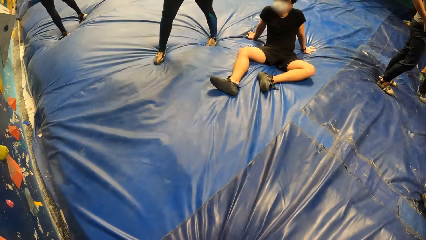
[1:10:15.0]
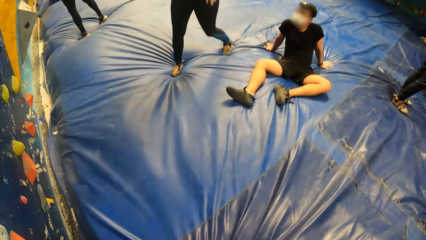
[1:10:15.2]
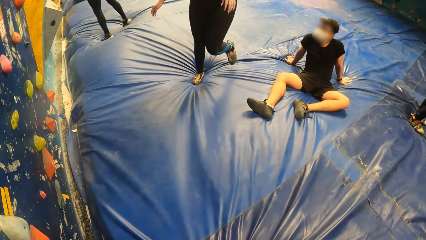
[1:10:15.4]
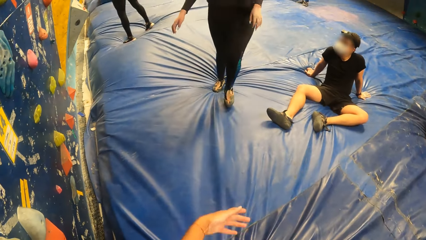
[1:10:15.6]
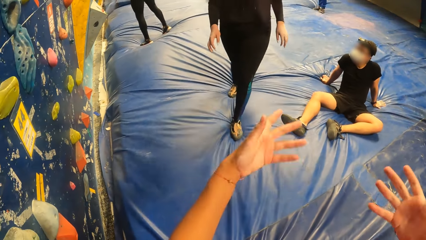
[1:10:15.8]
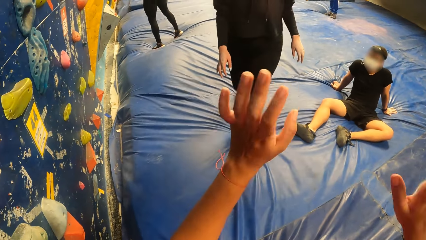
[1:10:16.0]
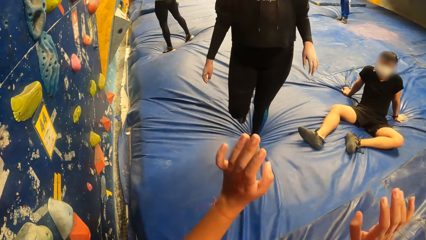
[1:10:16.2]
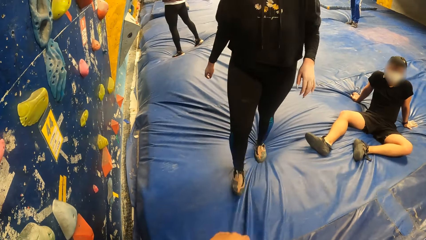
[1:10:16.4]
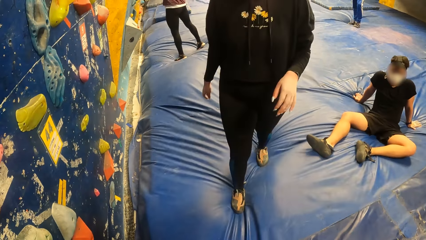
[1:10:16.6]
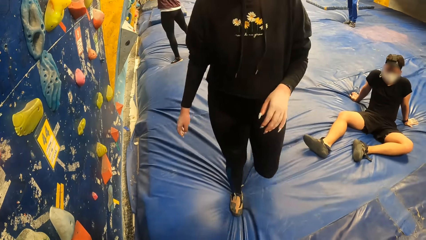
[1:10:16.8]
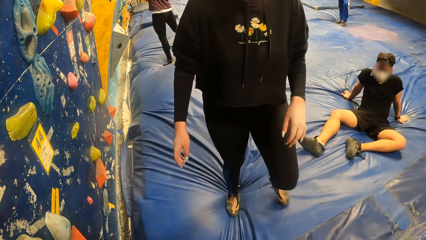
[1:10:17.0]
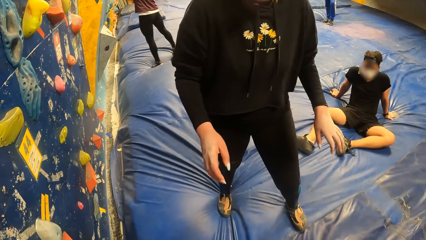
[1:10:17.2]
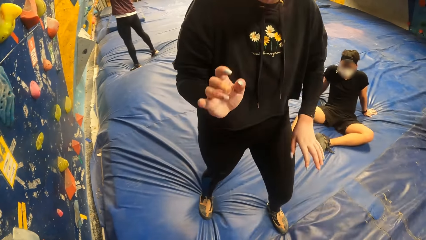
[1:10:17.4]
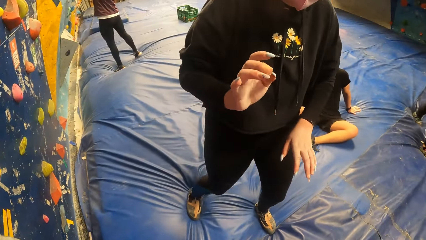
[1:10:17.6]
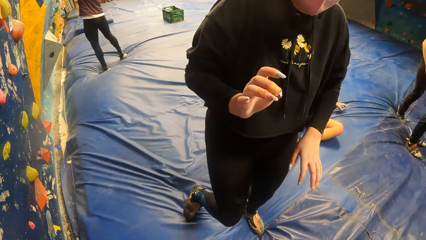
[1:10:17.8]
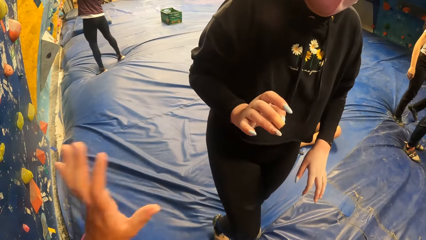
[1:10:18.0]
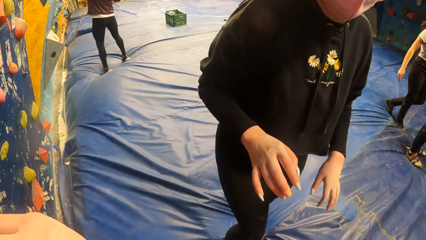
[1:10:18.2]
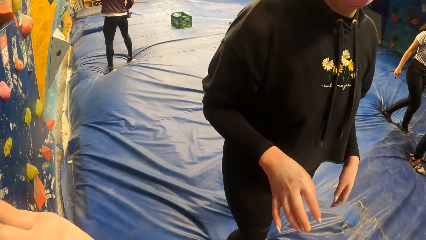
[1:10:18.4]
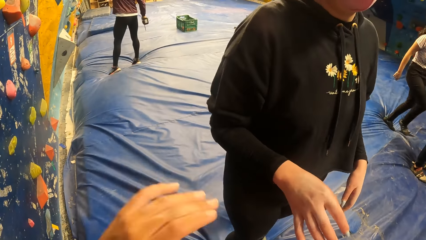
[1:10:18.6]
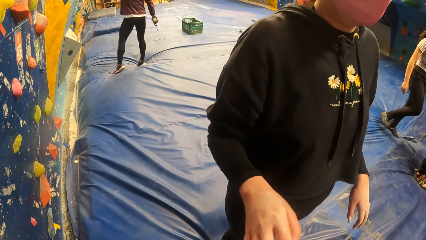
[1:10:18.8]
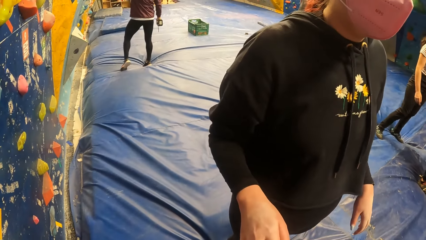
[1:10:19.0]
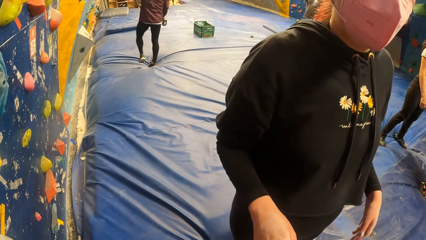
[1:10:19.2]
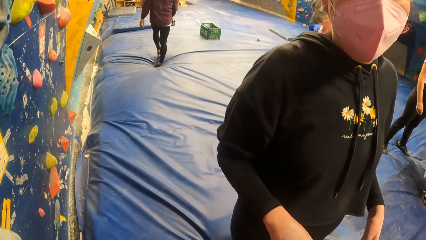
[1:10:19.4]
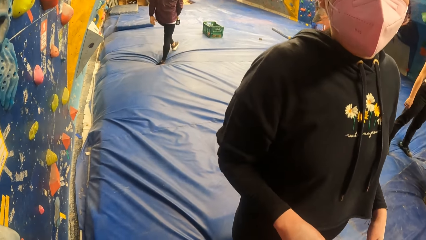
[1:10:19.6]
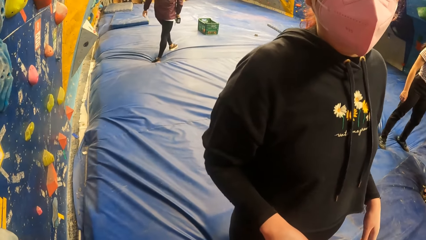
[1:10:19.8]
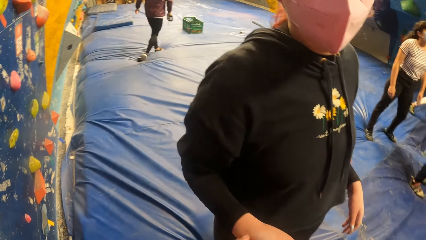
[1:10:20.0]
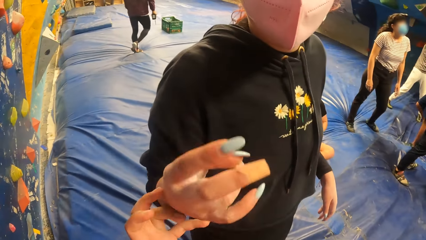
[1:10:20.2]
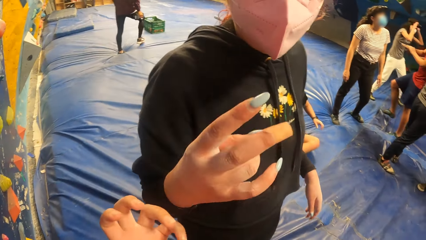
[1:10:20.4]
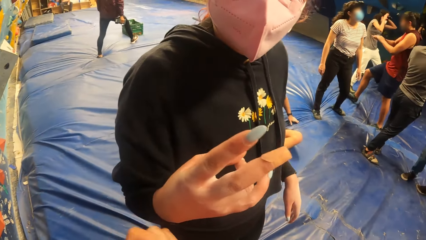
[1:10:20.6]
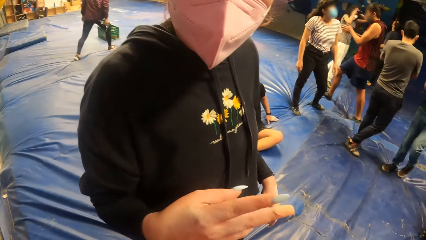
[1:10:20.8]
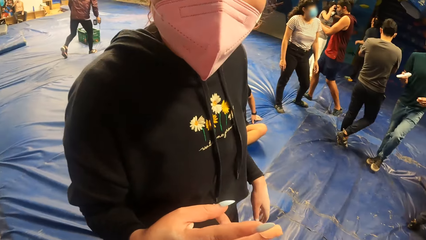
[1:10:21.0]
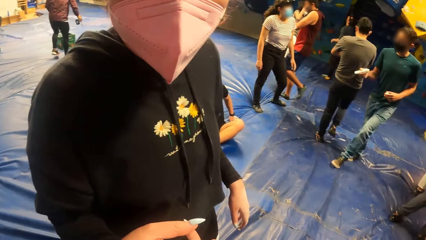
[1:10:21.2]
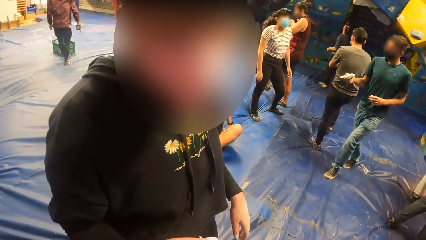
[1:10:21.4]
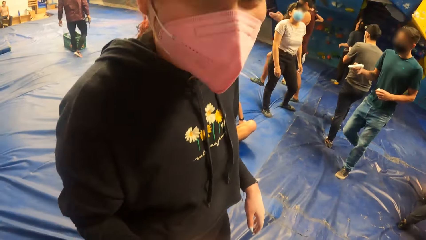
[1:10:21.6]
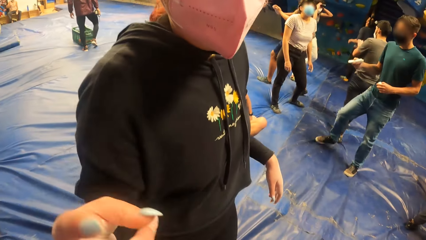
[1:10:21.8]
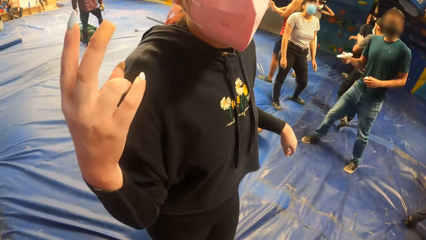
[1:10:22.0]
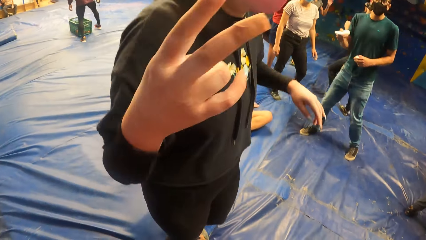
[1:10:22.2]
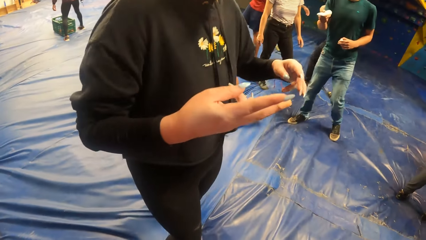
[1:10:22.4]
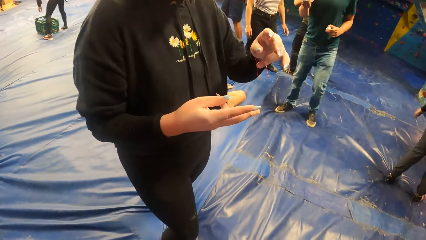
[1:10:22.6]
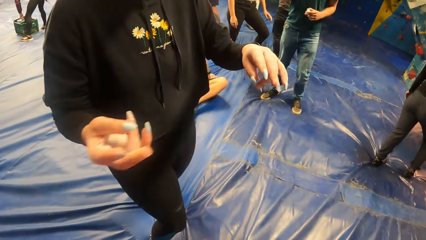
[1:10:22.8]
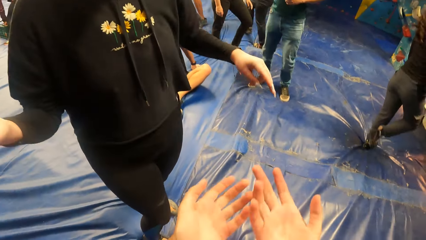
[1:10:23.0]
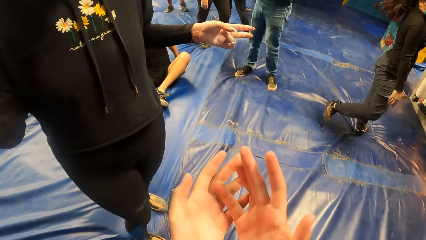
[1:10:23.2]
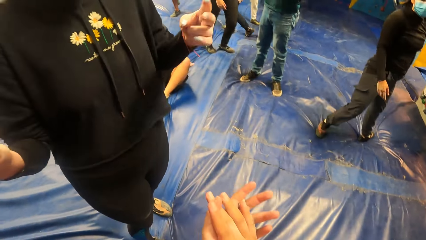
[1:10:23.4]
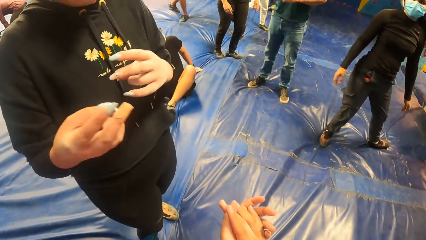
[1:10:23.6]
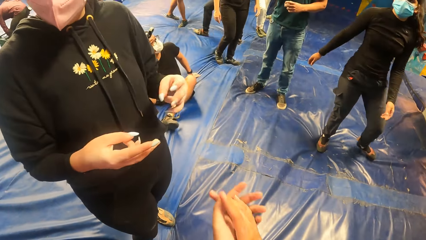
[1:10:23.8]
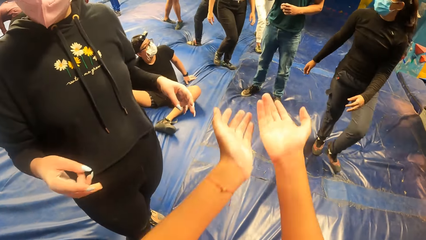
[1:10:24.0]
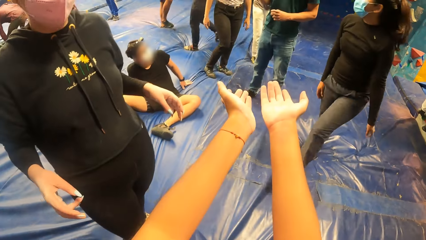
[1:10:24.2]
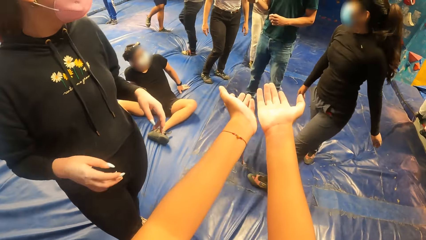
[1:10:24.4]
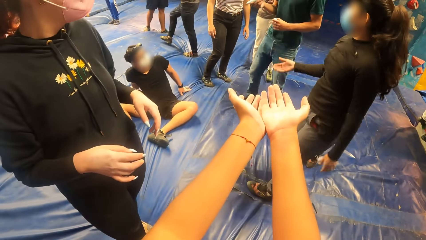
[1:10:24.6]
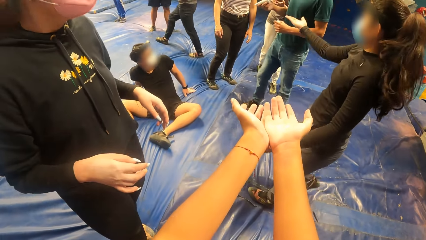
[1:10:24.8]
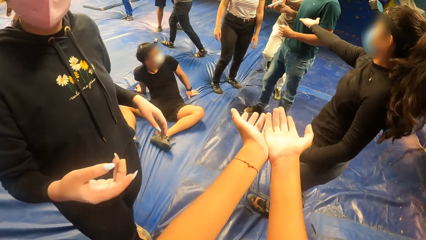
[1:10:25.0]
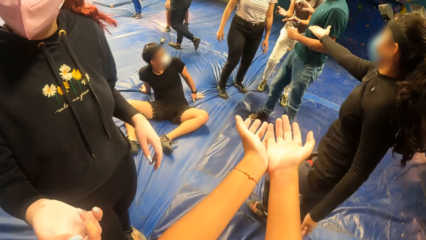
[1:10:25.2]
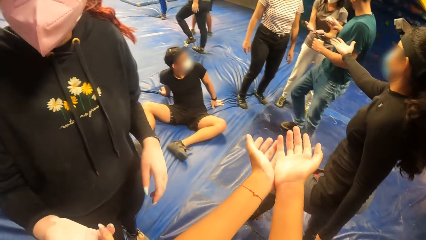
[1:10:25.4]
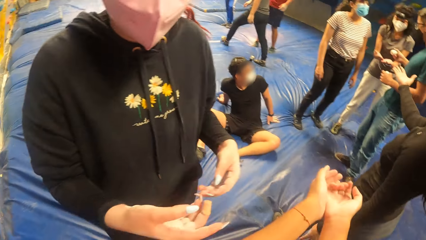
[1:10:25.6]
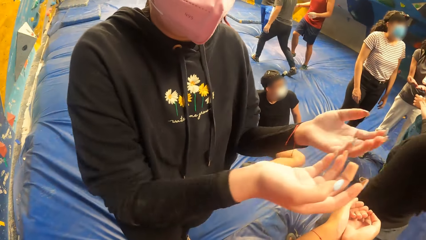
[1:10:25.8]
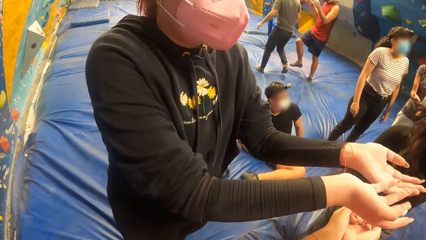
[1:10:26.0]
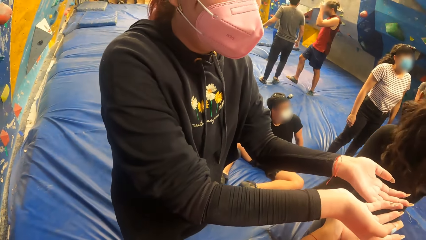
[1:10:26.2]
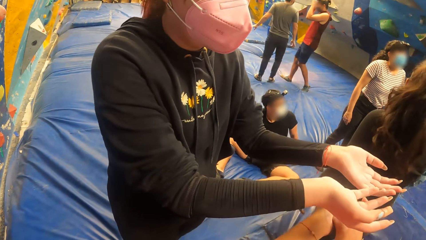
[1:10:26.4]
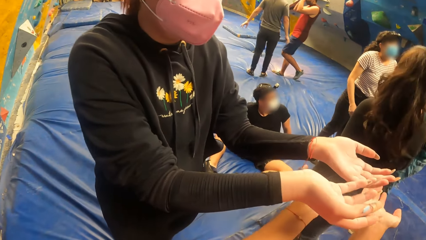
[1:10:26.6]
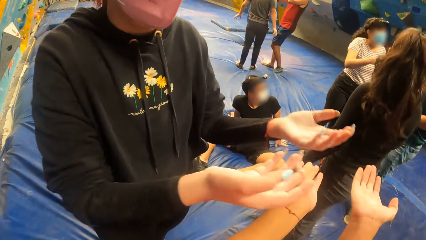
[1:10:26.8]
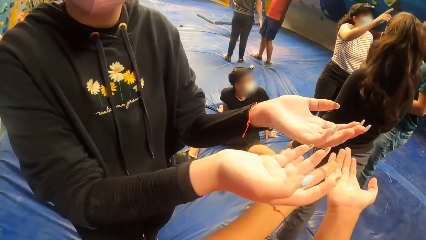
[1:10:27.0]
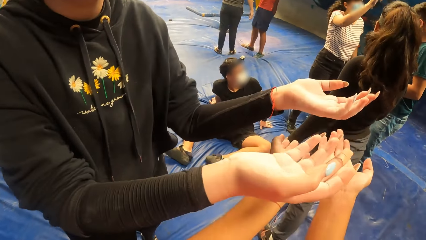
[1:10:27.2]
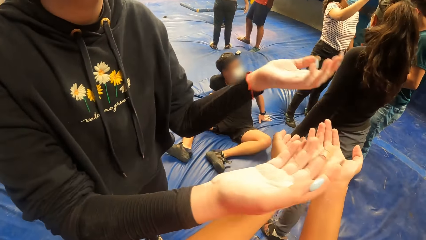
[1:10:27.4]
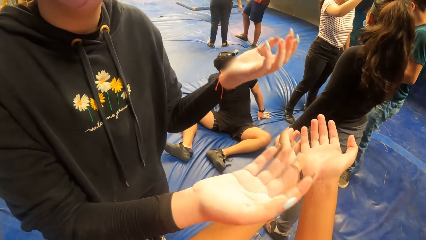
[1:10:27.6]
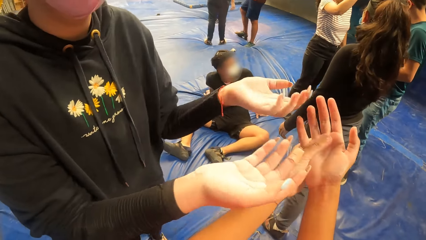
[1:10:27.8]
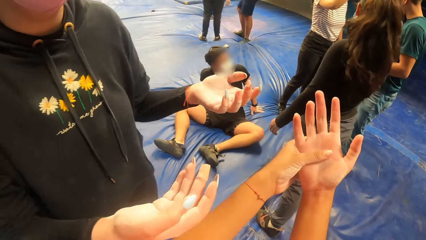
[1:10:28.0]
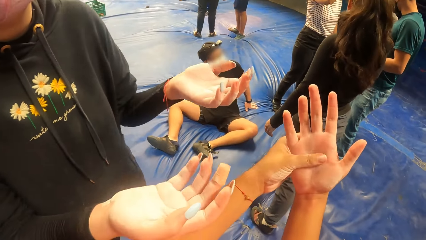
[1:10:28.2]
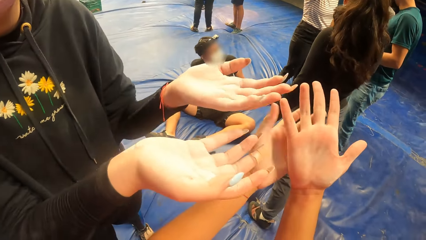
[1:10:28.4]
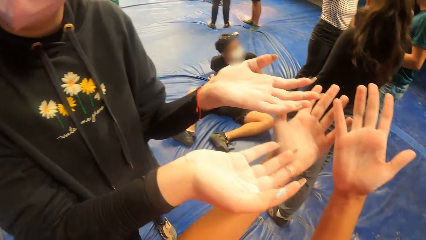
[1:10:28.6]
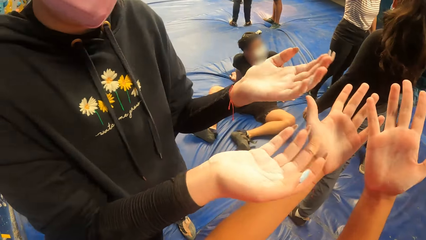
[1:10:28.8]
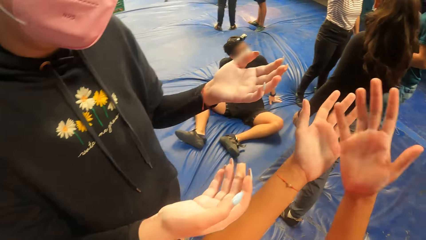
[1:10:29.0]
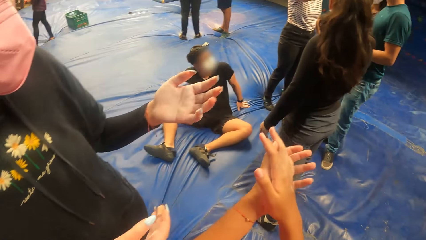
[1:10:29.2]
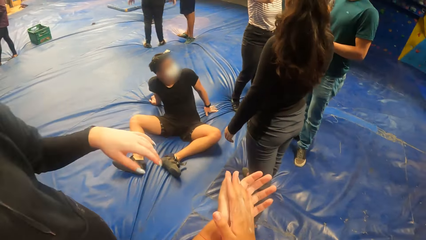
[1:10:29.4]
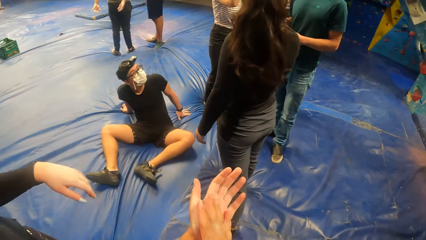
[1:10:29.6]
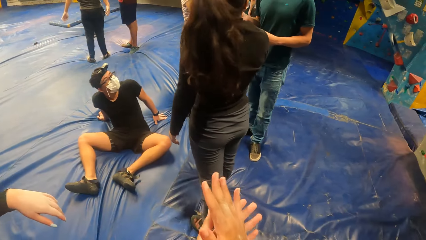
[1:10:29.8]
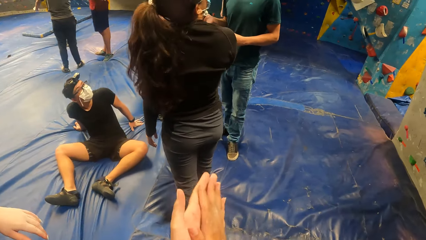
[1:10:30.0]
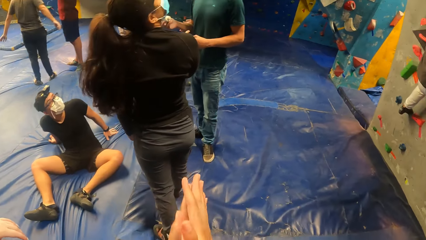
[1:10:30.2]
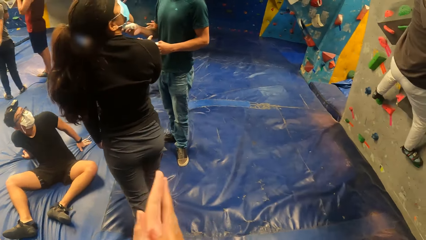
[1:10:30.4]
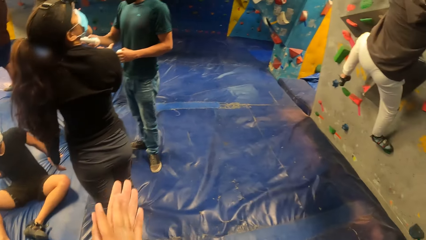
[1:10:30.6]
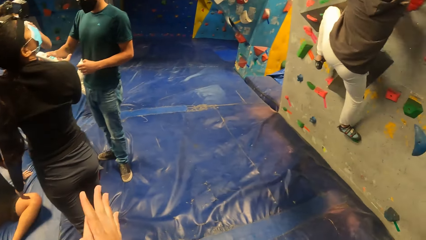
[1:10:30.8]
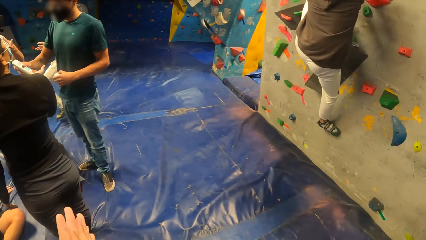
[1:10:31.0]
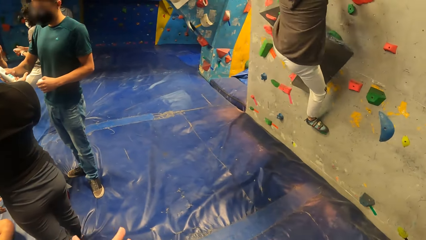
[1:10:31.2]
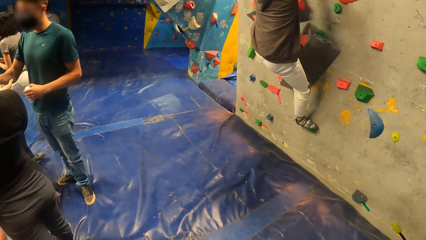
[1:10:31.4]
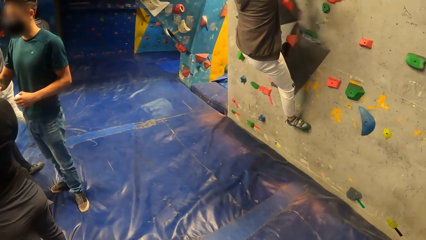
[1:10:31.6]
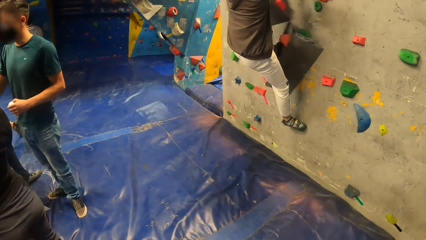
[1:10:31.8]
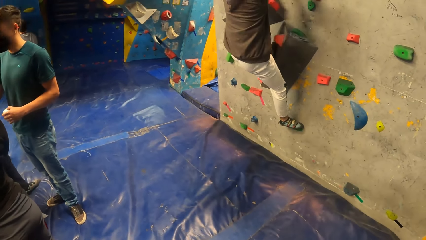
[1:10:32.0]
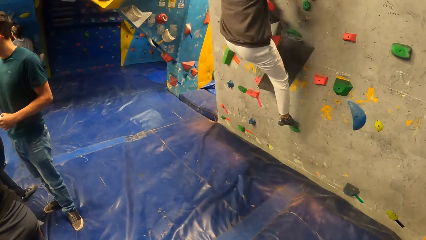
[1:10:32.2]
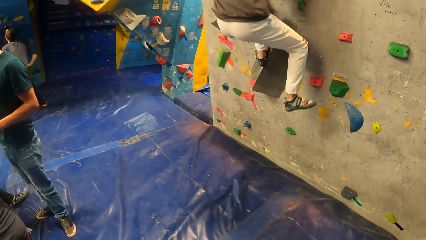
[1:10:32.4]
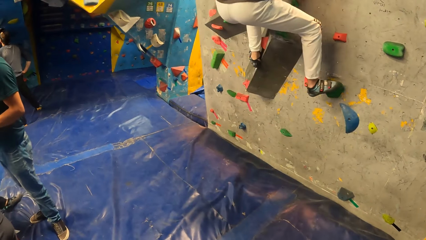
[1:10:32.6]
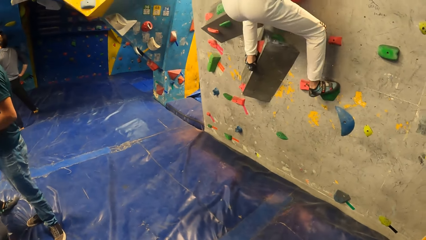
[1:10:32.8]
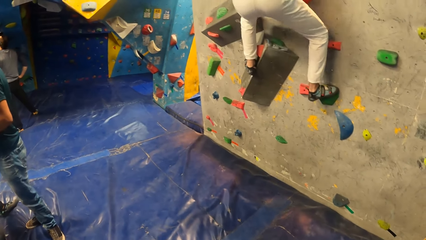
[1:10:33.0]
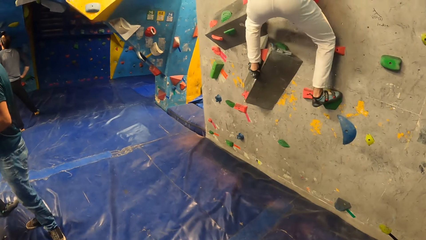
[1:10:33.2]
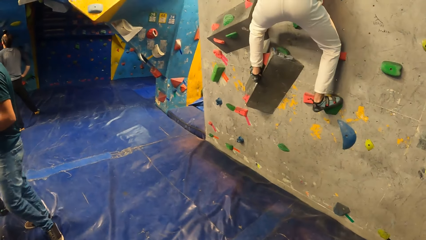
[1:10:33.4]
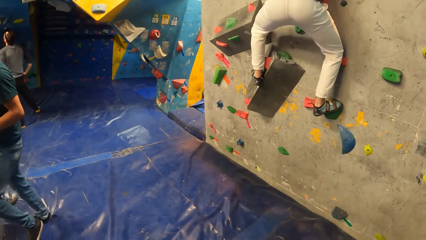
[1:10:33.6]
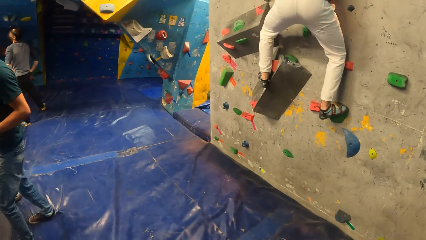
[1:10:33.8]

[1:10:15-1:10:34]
The camera wearer interacts with the woman. They speak to the woman. The woman raises her hand. The camera wearer looks at the hands, stretches both hands and raises the hands. The woman stretches both hands, raises the hands and speaks to the camera wearer. The camera wearer rubs both palms. They speak to the woman. The man climbs the bouldering wall. The camera wearer looks around.
